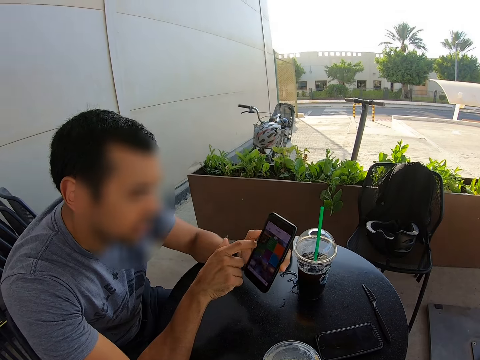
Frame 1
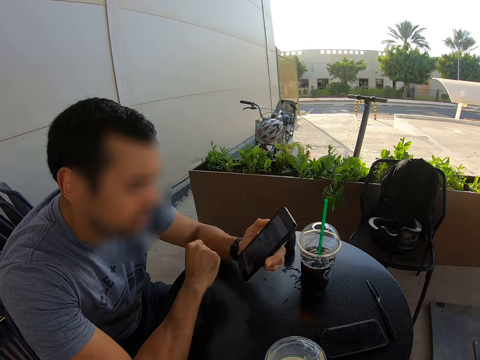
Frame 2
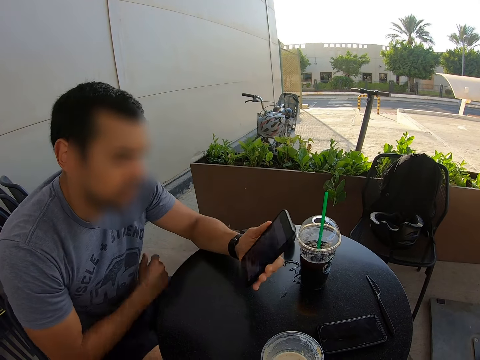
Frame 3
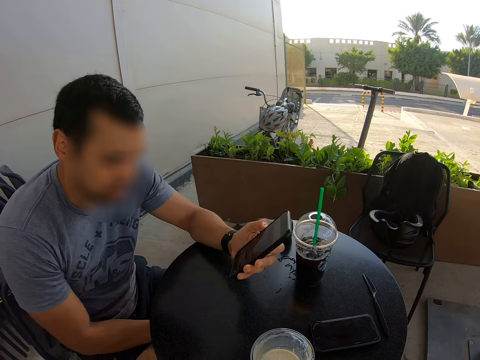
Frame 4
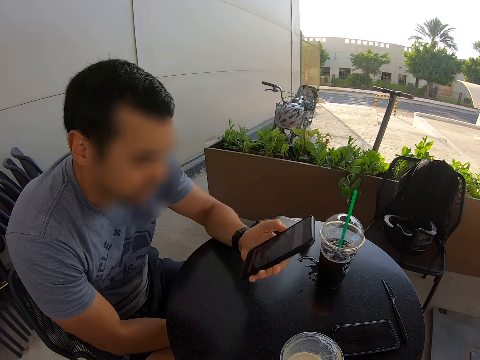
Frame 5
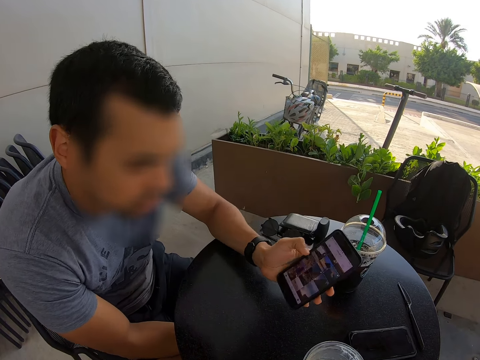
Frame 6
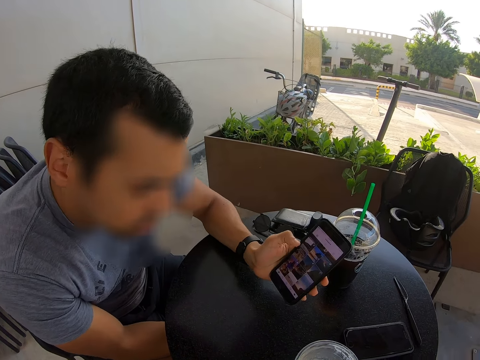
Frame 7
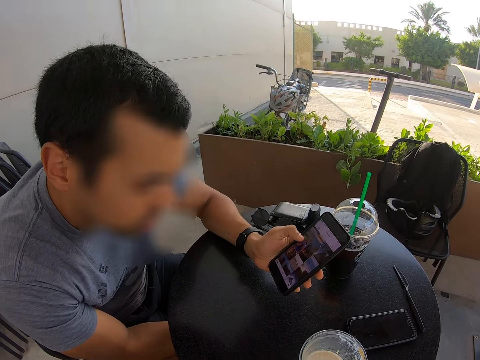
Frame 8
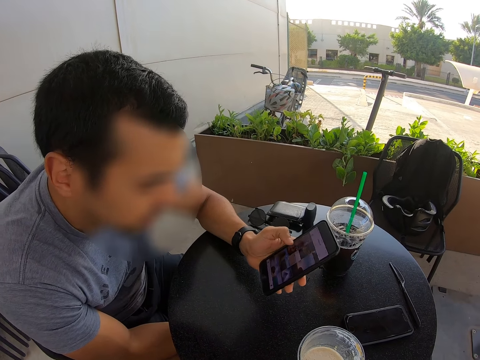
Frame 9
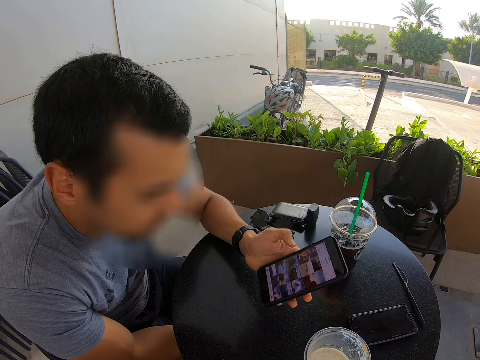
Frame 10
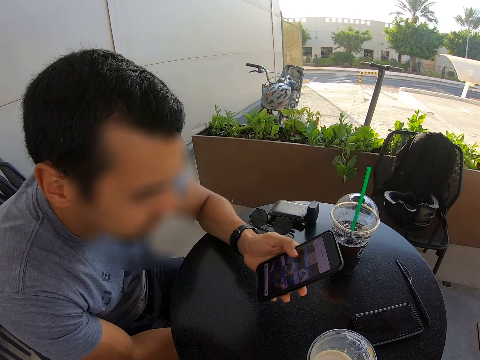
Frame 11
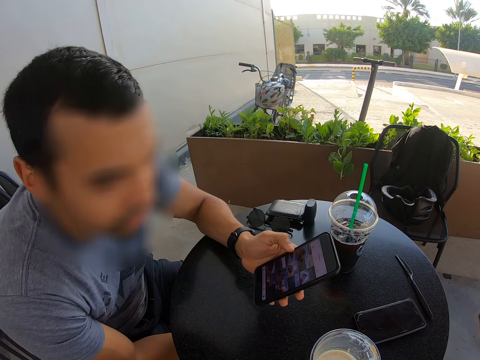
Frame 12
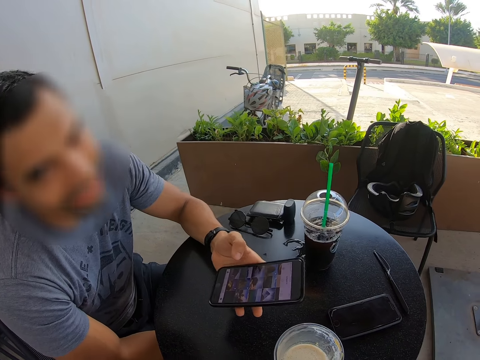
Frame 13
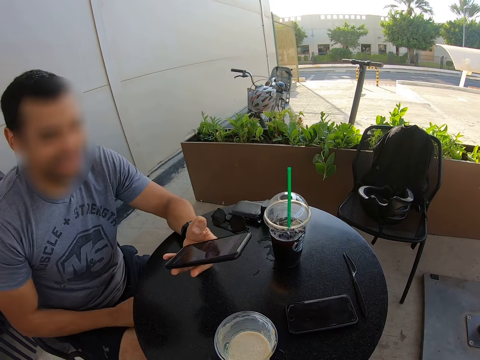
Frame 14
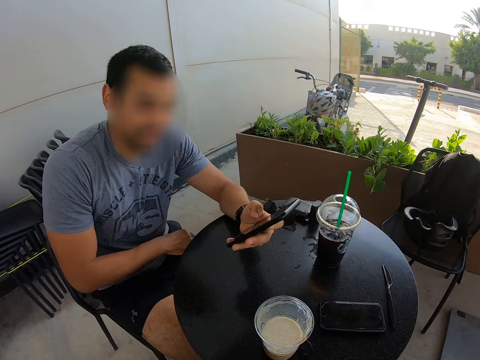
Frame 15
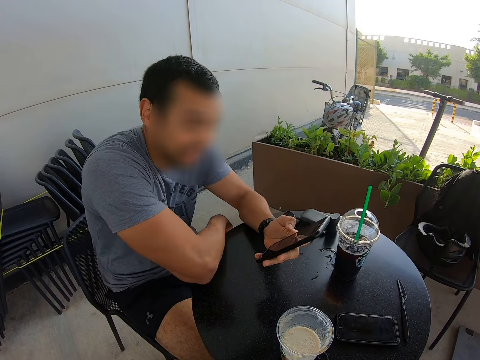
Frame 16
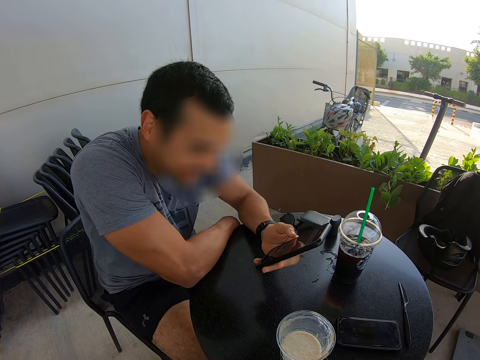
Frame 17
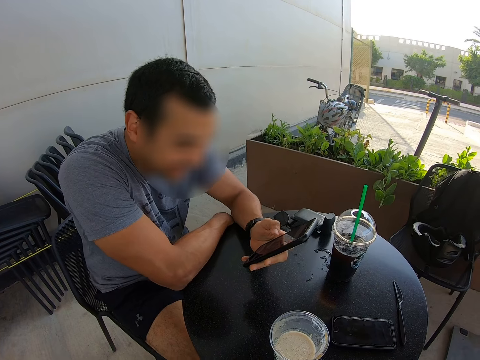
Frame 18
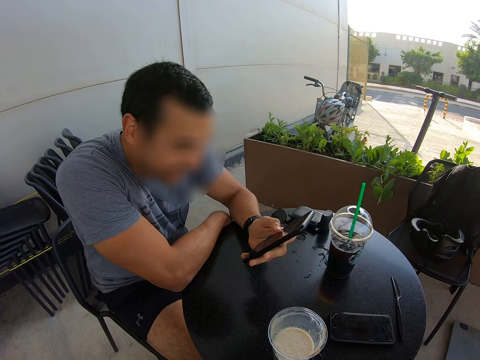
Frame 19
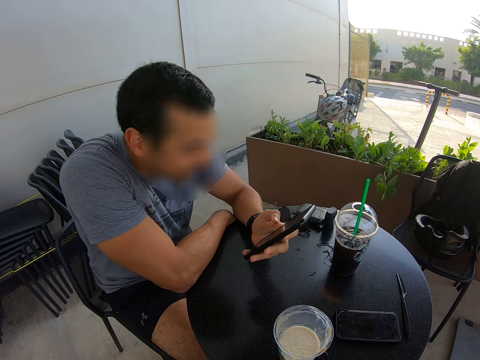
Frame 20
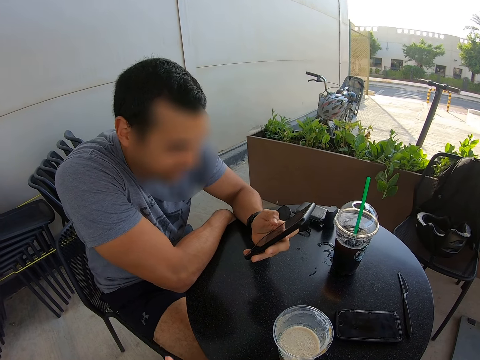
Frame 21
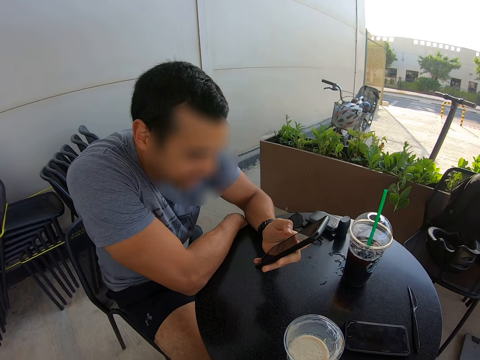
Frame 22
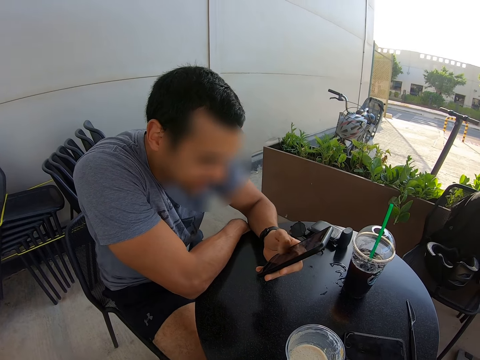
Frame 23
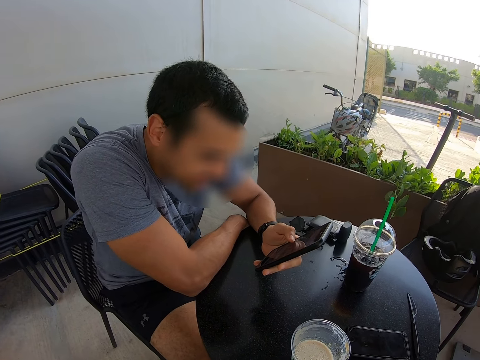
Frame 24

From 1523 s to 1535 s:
A person puts his hand on his lap. The person dials the phone. The person puts his hand on the table.

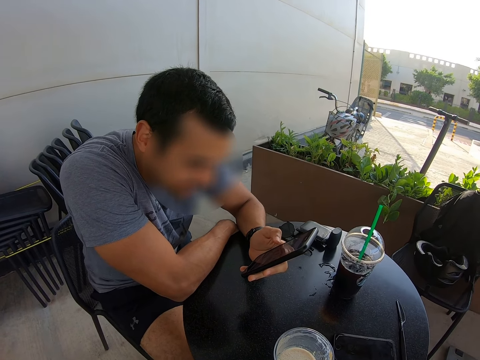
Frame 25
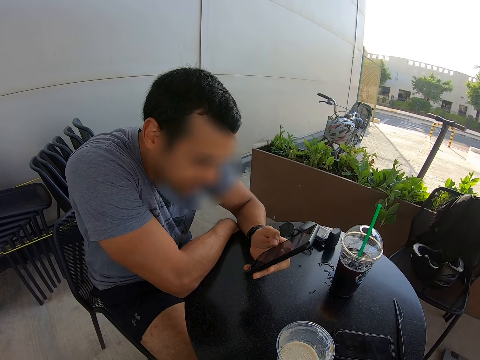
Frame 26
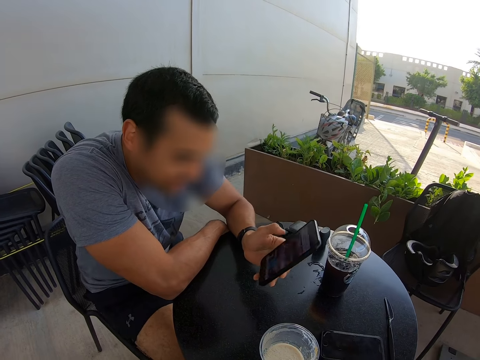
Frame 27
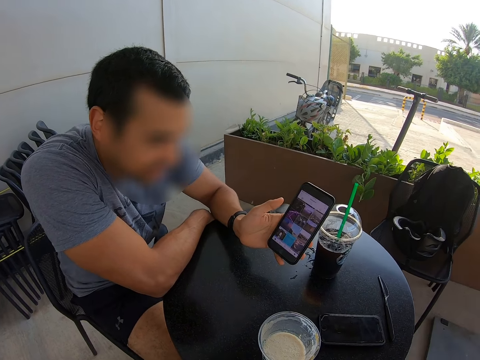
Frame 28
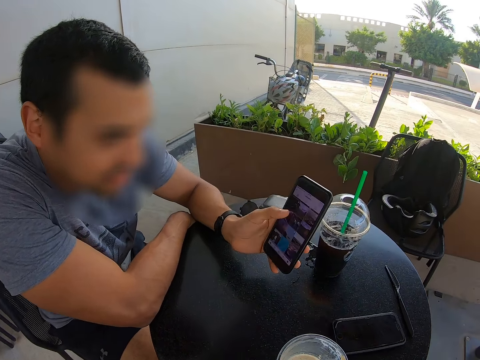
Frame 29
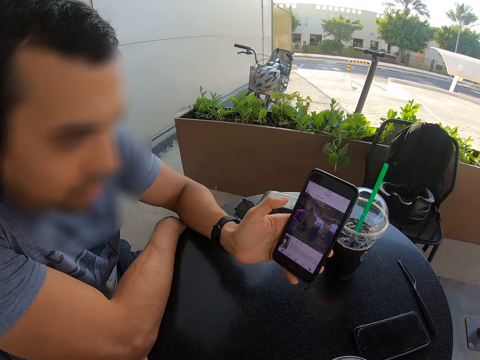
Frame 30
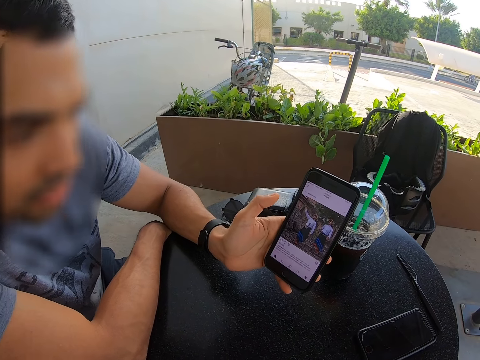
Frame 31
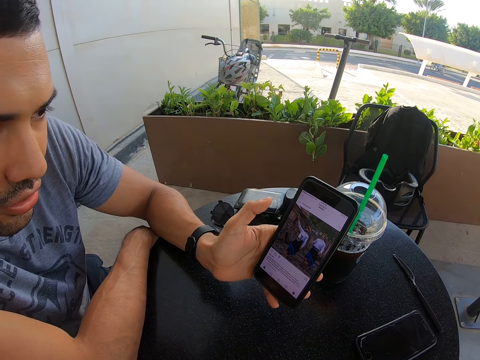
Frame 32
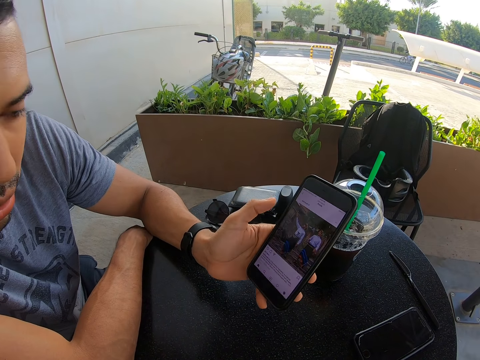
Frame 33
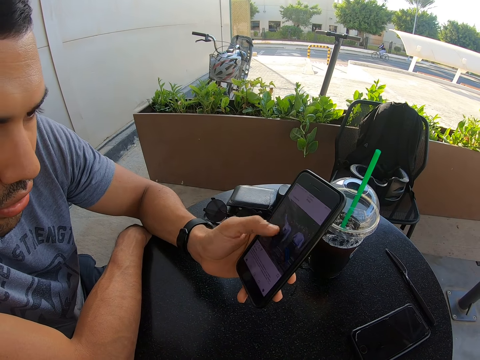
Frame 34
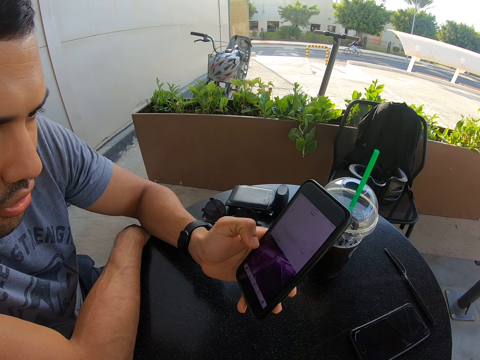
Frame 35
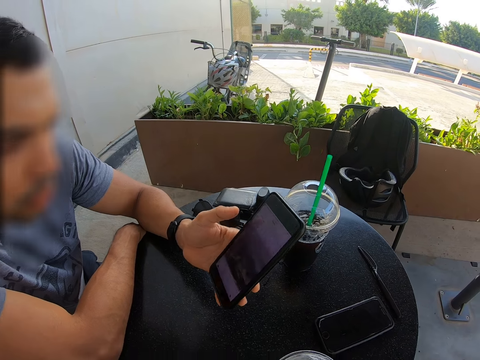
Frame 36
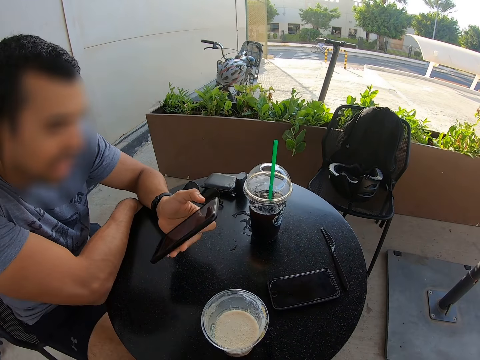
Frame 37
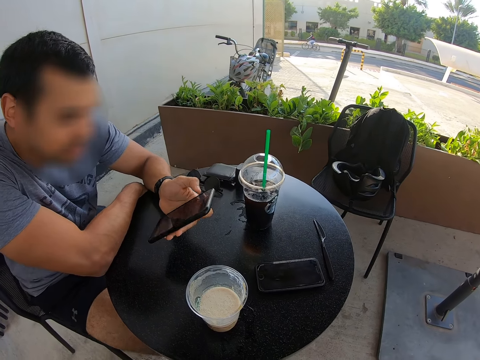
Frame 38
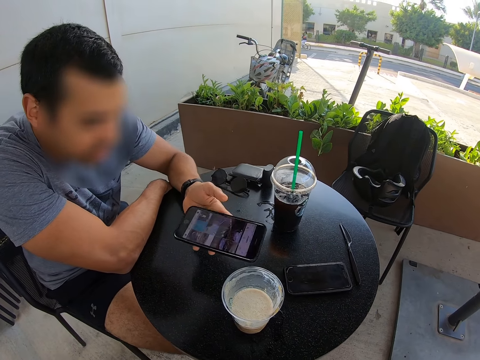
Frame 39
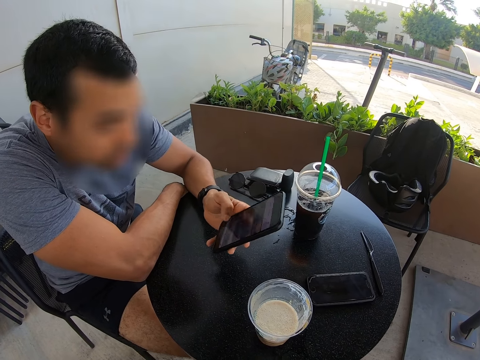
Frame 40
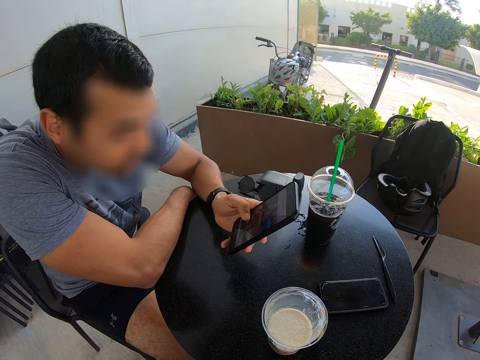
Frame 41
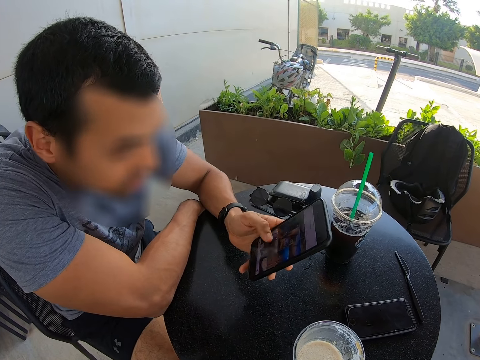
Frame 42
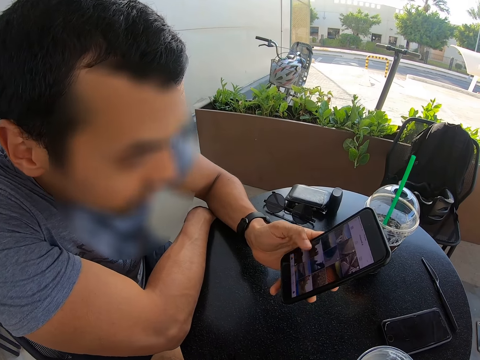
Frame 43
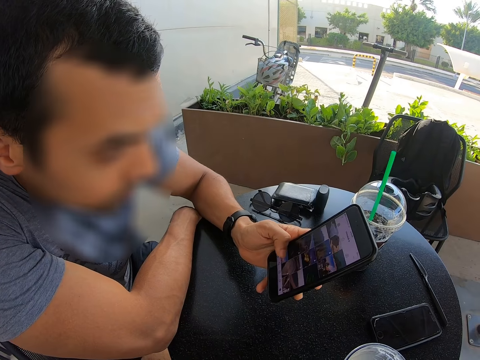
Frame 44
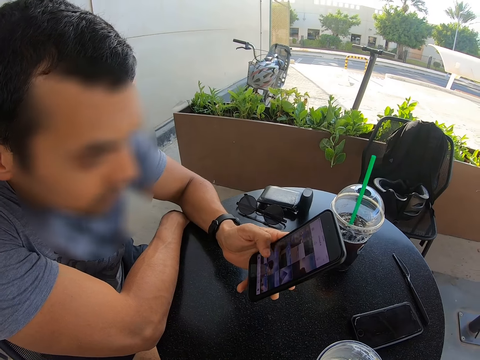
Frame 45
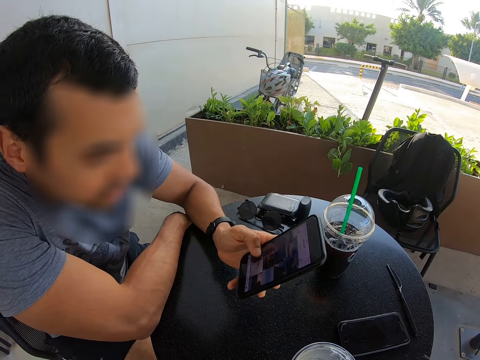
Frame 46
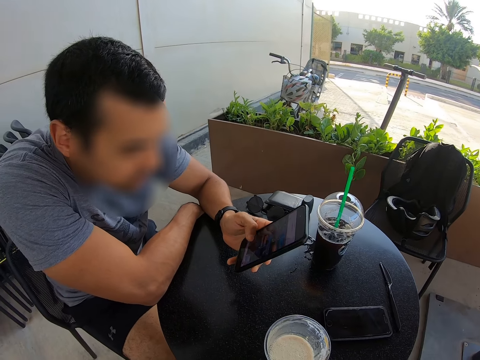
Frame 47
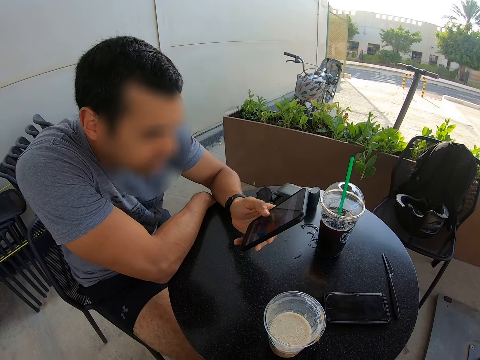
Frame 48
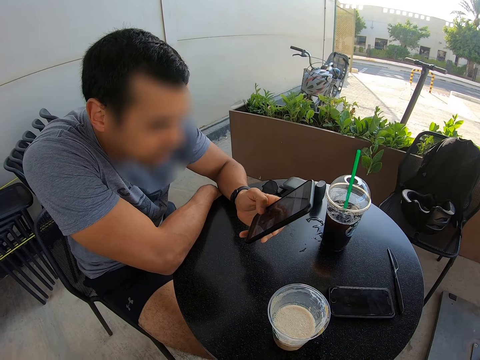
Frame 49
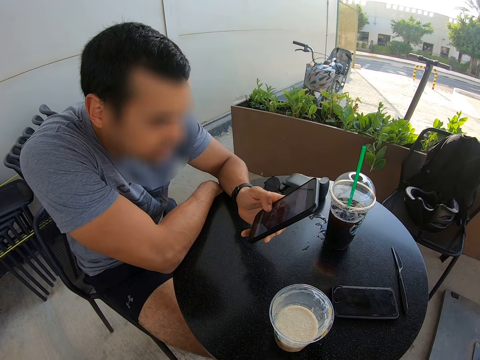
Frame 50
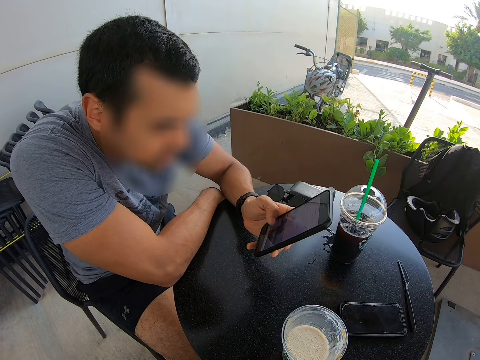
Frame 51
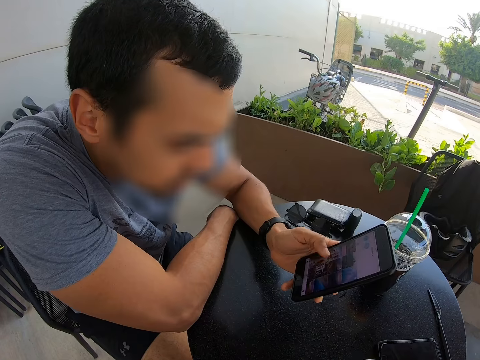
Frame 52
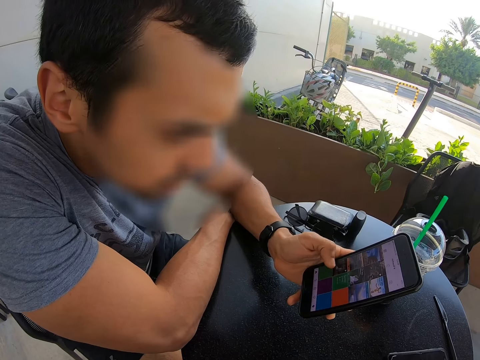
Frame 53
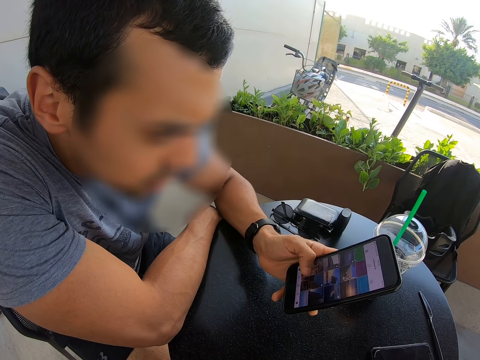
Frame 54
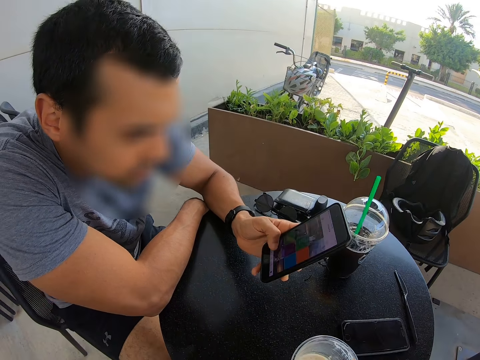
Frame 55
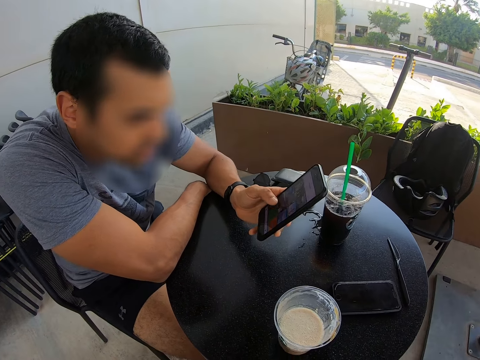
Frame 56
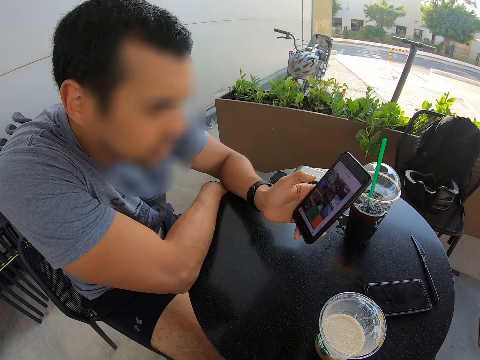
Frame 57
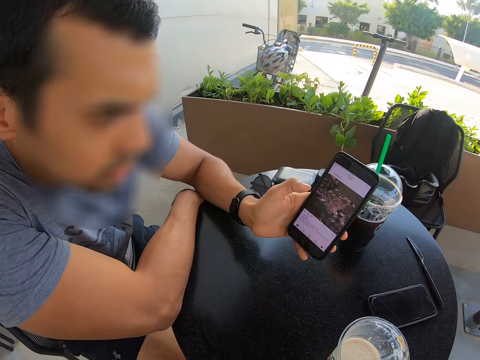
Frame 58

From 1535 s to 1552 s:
A person swings his leg. The person shows the camera wearer something from the phone. The person dials the phone.
